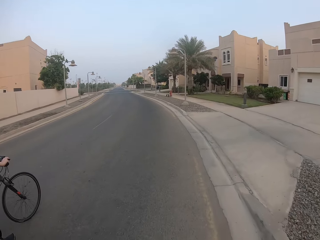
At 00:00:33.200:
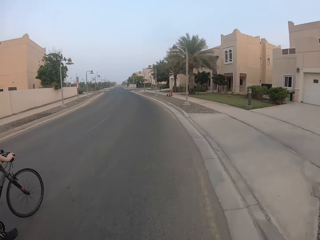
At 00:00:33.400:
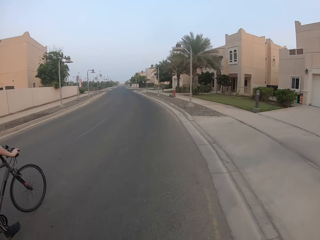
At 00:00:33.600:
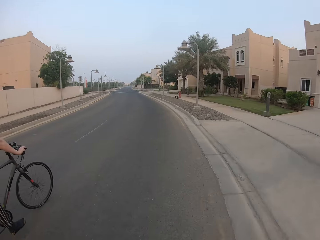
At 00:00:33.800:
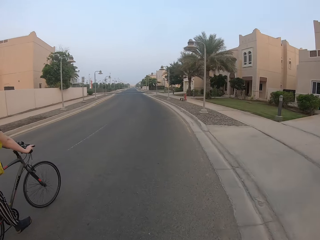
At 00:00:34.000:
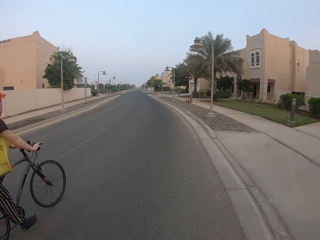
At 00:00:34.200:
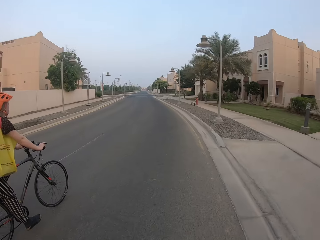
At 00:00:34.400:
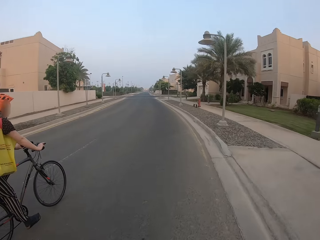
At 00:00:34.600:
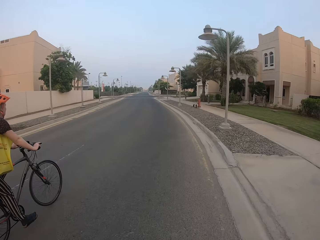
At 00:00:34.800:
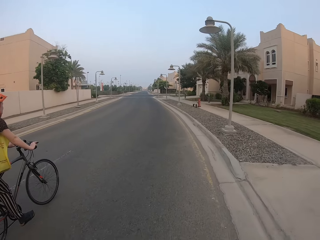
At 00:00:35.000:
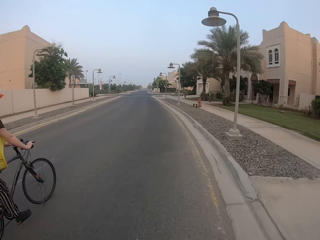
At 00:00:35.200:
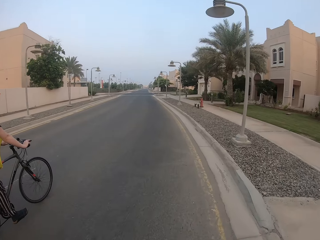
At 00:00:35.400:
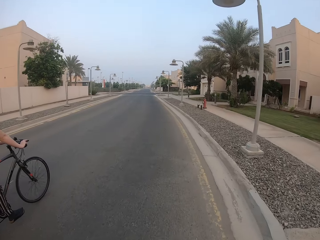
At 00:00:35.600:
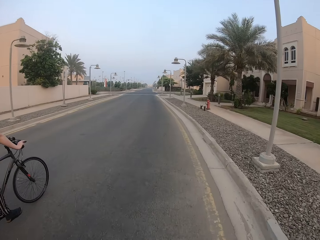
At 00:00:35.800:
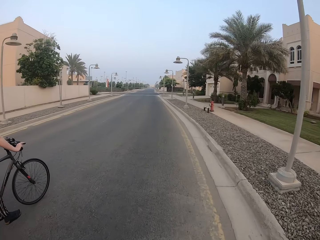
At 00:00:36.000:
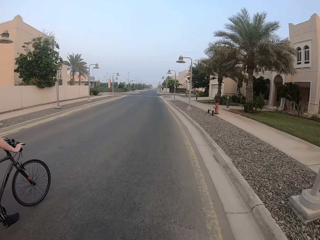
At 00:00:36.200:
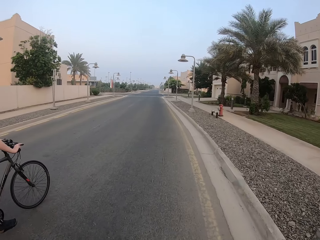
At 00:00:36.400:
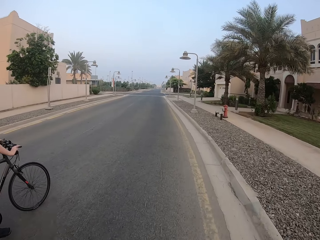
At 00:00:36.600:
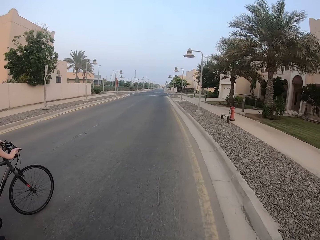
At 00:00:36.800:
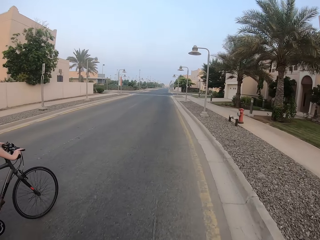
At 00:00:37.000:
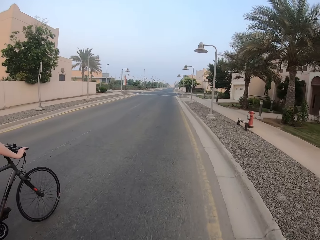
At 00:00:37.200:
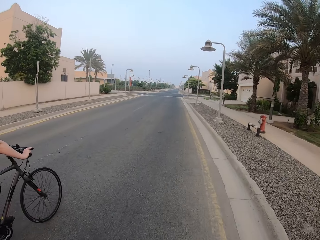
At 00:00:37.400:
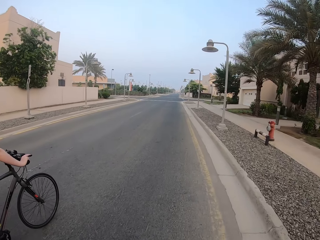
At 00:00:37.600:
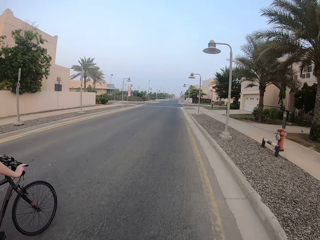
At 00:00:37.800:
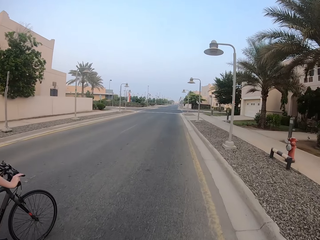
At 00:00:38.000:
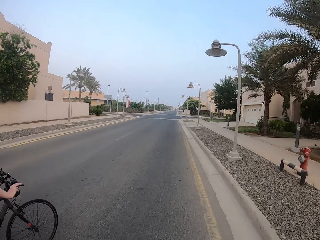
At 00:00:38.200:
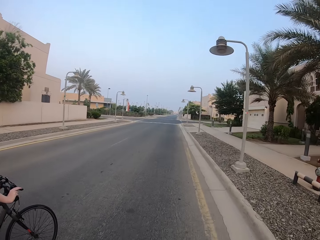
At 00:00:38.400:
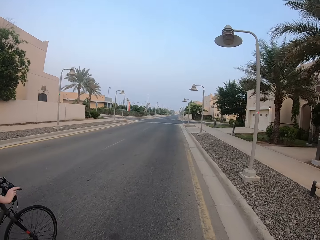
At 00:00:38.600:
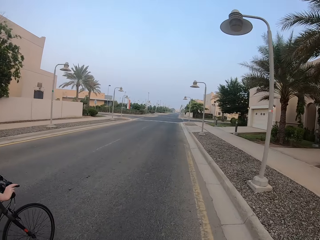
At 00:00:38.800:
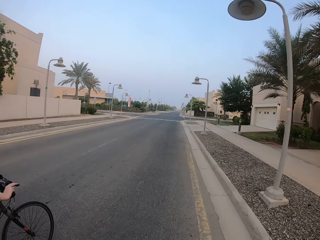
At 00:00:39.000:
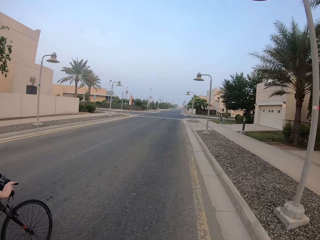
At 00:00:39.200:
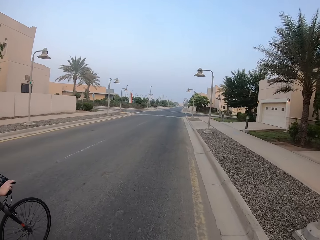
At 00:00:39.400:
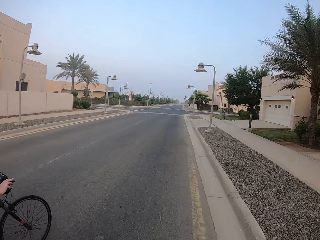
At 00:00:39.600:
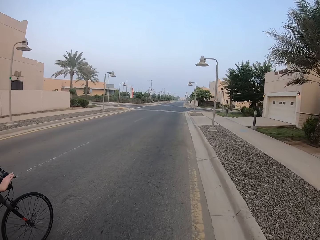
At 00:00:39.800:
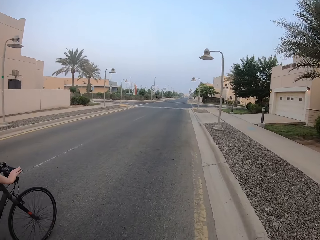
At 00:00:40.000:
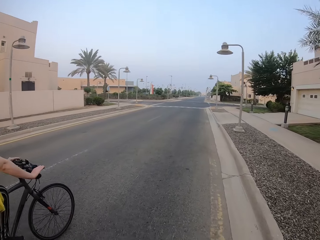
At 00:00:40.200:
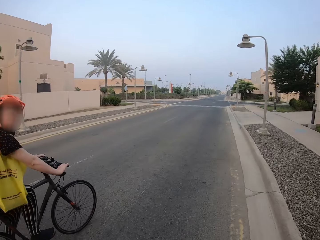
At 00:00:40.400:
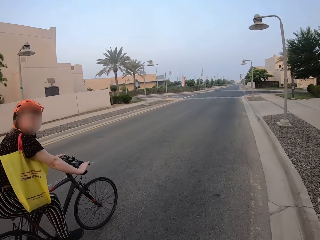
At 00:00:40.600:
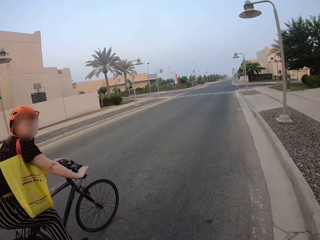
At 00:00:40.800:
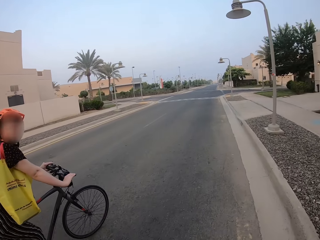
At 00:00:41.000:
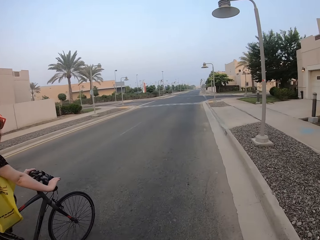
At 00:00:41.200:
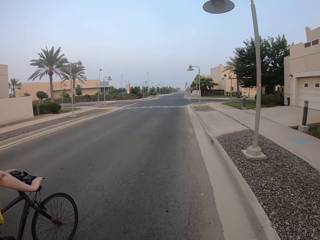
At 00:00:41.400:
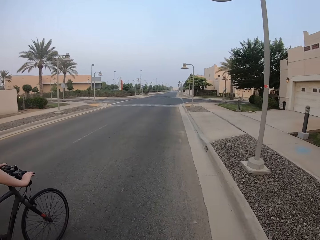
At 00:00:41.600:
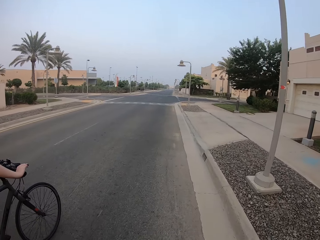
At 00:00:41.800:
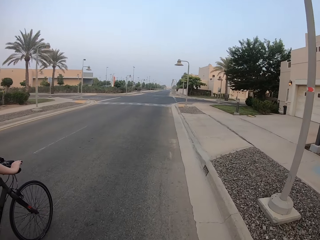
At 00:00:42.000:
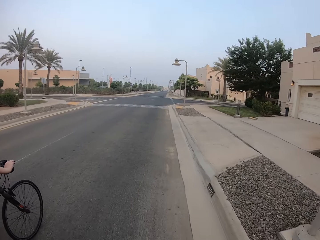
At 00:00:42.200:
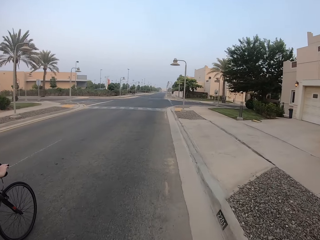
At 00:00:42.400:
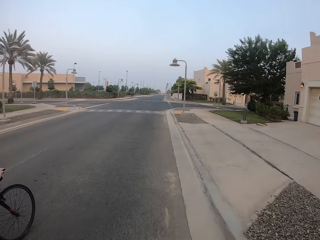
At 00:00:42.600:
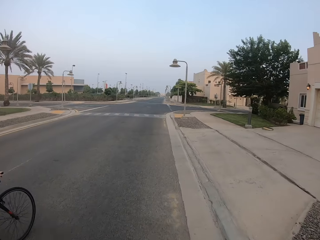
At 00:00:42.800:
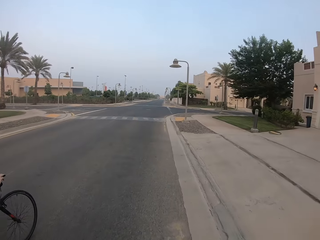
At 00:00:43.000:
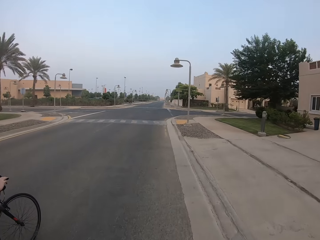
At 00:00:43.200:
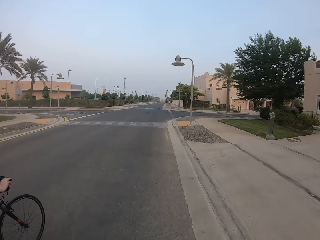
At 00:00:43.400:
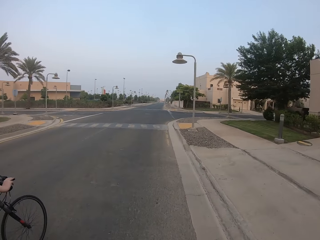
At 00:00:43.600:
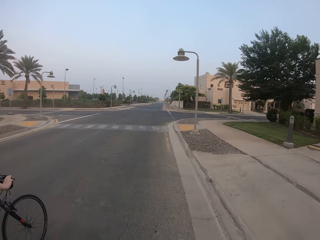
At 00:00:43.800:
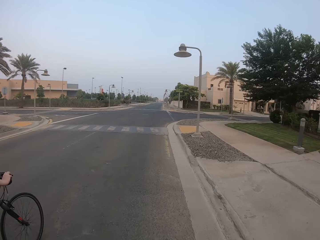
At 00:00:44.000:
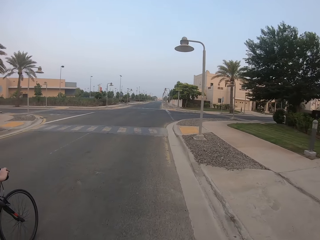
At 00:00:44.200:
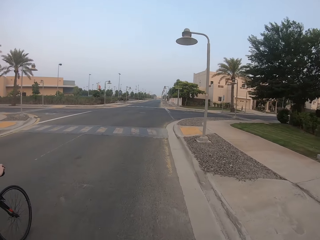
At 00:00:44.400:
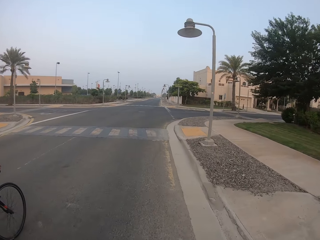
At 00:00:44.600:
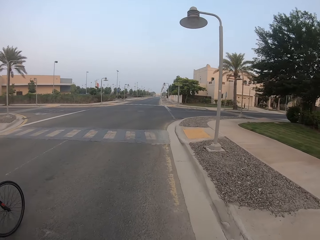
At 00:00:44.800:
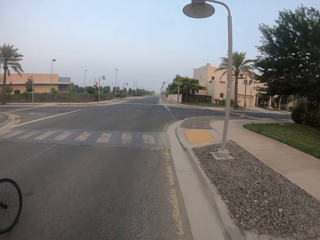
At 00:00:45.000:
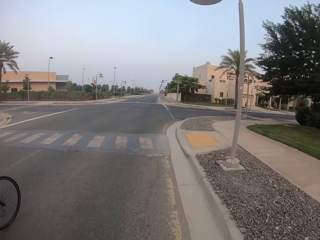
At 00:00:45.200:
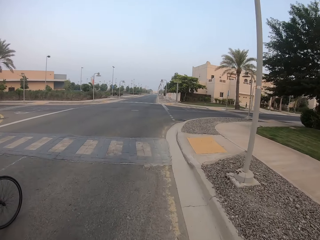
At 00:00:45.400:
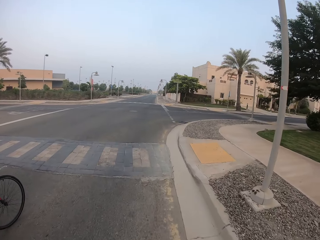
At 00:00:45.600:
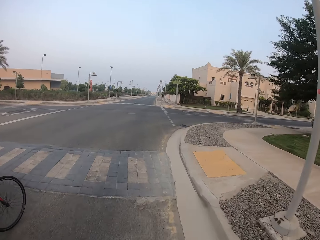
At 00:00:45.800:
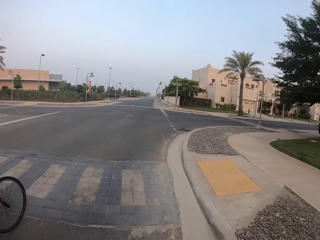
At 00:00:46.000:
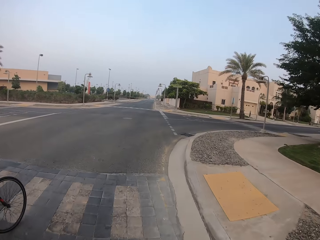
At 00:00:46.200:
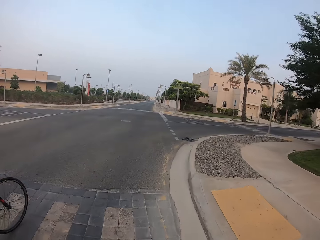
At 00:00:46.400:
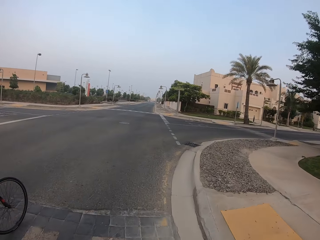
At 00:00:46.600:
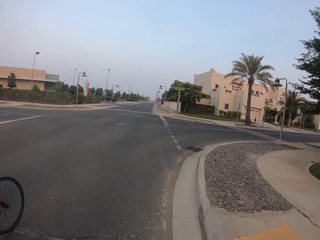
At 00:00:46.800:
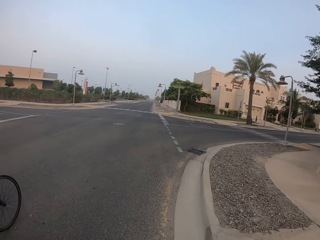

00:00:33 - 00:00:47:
A woman rides a bicycle on the road.

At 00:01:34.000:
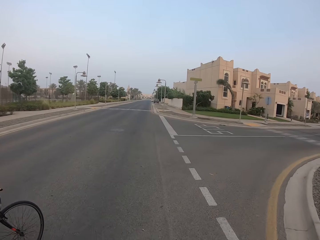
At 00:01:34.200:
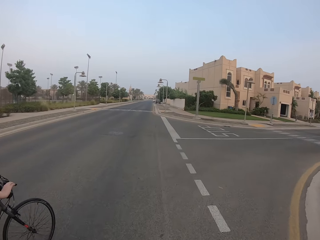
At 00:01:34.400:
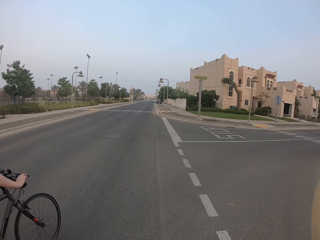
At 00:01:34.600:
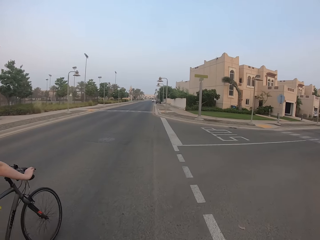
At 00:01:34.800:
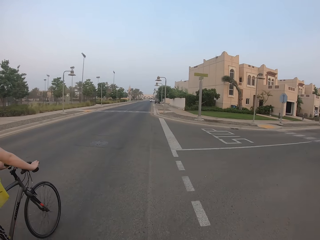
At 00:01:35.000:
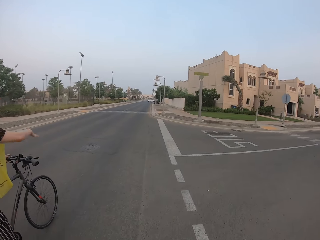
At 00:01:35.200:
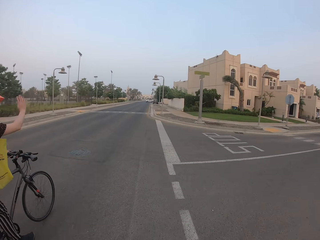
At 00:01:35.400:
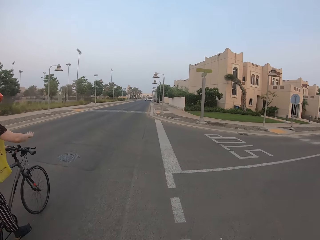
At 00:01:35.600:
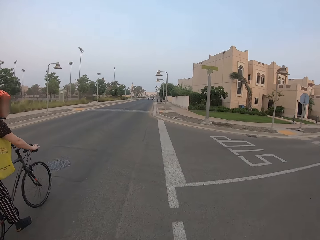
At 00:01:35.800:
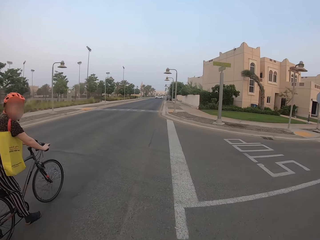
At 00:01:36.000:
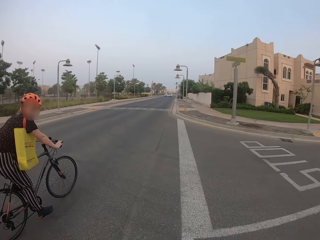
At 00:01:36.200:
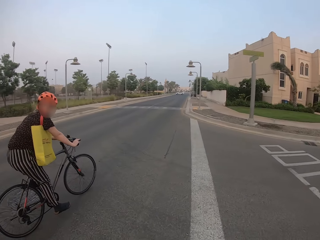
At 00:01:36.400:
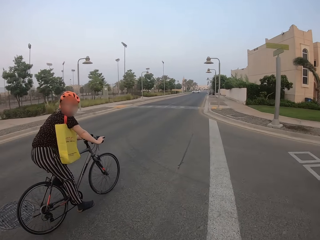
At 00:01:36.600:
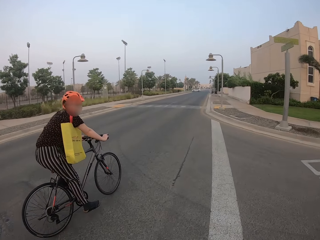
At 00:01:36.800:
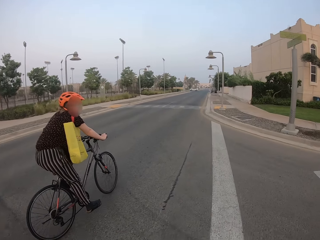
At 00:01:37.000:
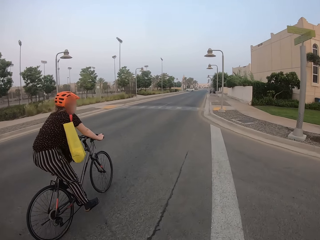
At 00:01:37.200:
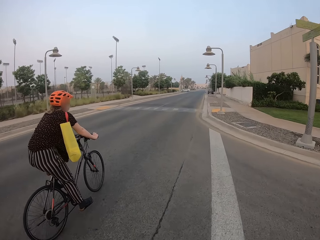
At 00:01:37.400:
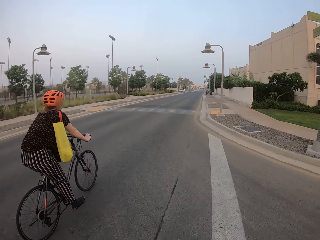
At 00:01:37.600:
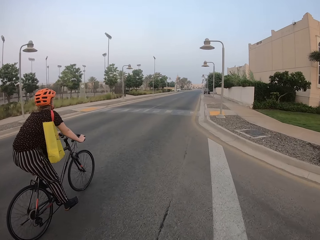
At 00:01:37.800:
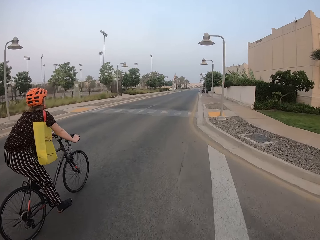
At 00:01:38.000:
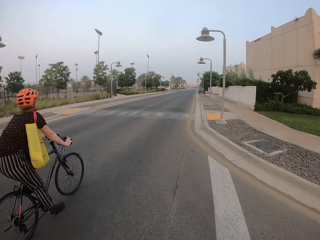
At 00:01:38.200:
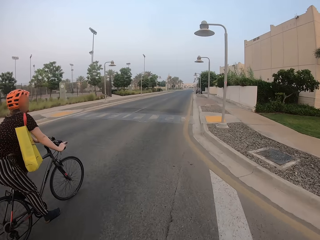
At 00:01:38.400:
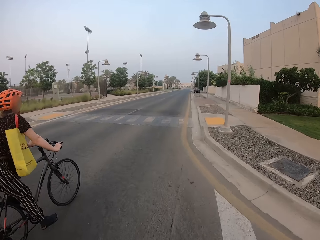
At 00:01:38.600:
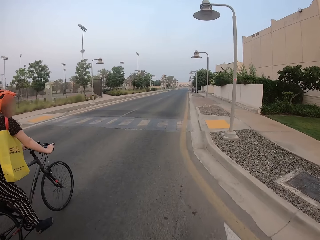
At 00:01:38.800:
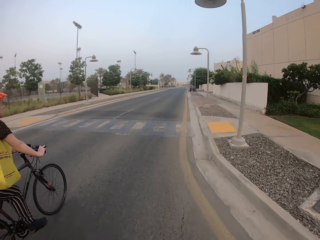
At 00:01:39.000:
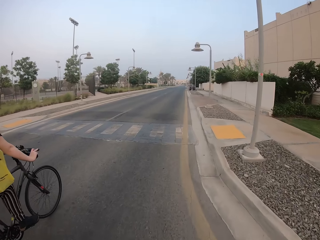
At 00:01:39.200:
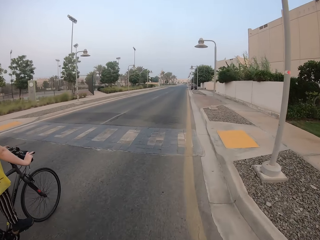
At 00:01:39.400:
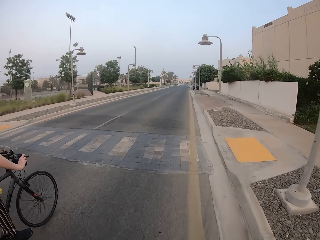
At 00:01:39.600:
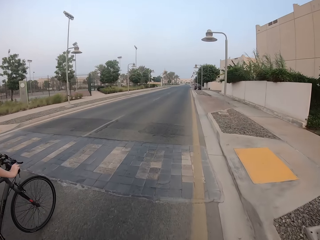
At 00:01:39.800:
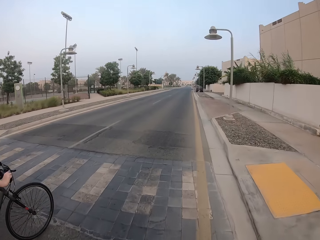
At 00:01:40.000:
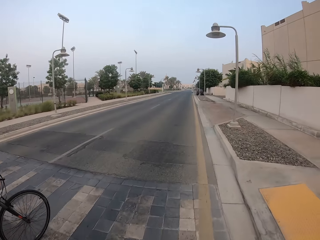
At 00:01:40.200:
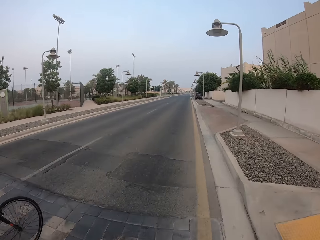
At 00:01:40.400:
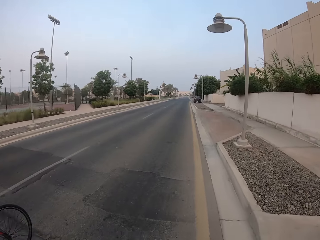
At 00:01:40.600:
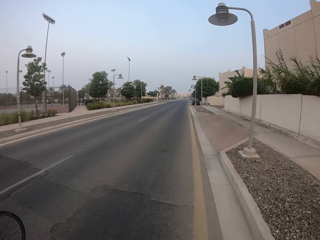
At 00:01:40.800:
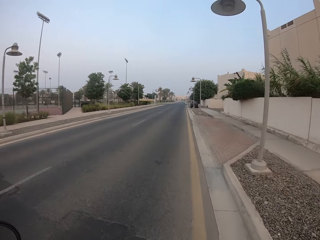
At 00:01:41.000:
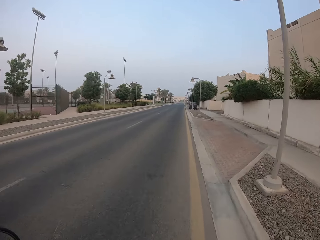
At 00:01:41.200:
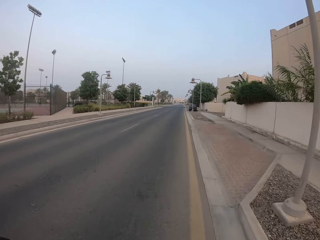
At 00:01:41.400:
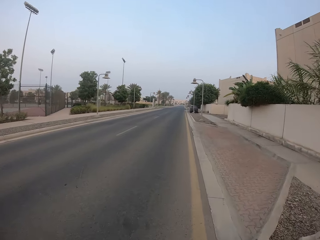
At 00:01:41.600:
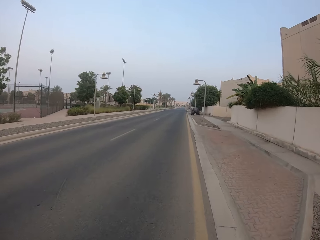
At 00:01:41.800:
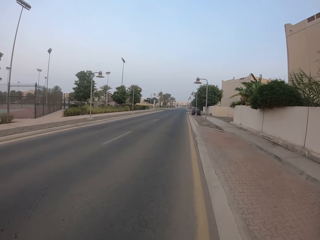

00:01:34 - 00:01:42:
The camera wearer raises a hand and cycles.
